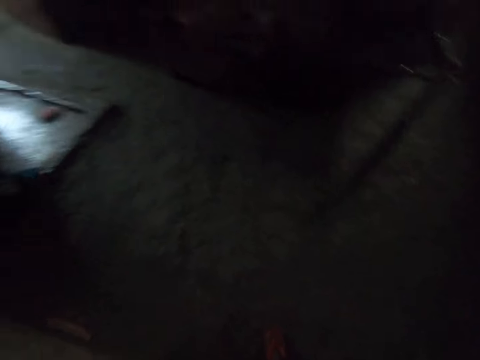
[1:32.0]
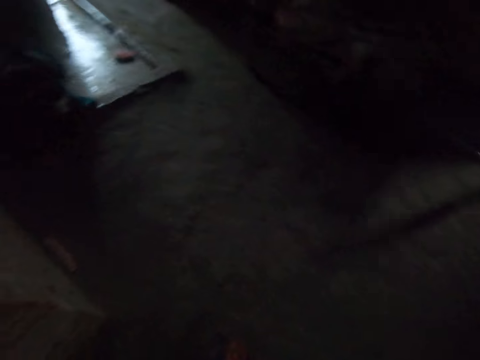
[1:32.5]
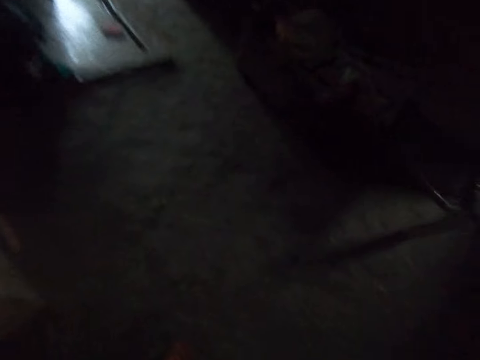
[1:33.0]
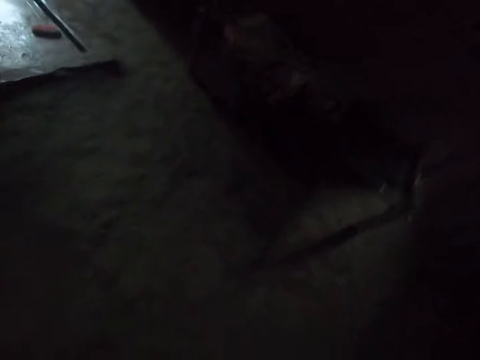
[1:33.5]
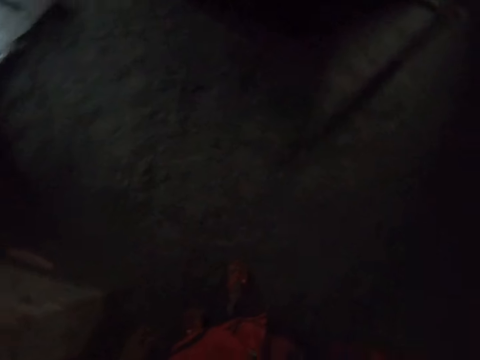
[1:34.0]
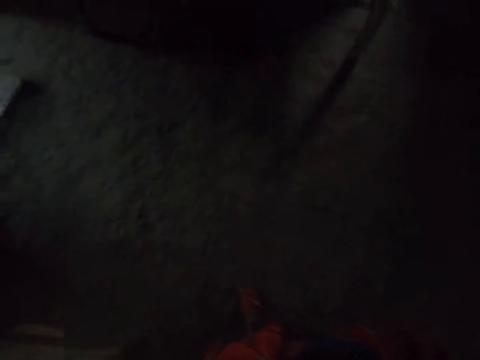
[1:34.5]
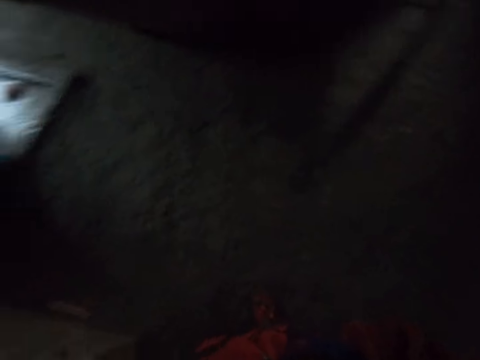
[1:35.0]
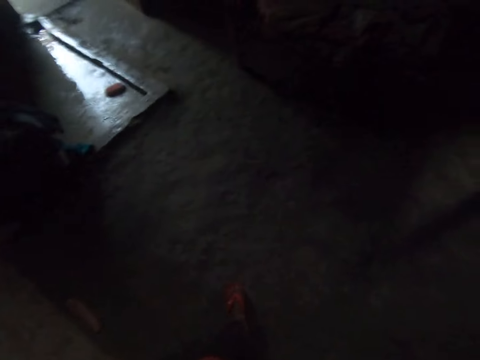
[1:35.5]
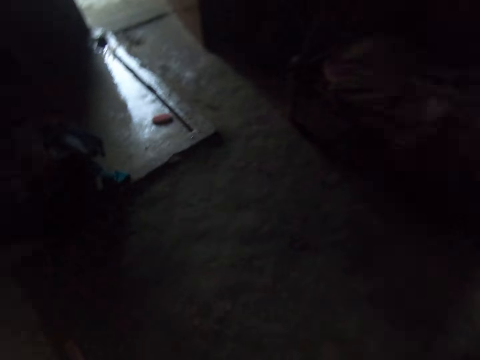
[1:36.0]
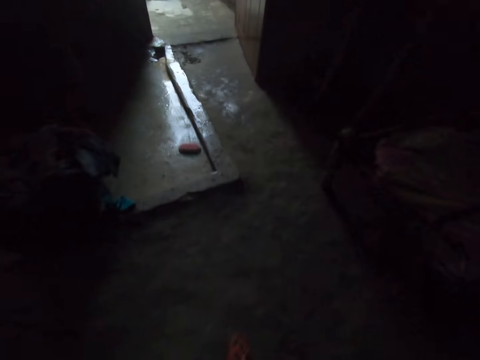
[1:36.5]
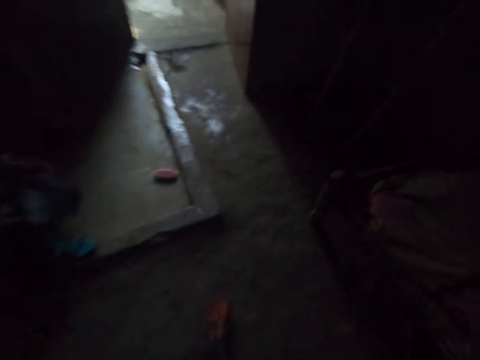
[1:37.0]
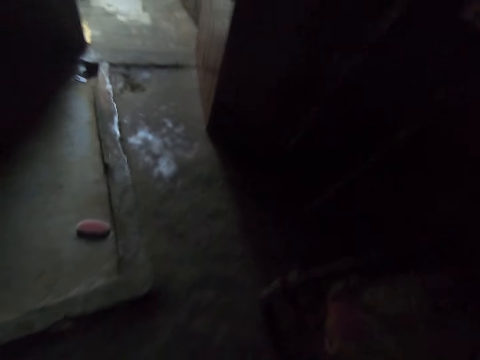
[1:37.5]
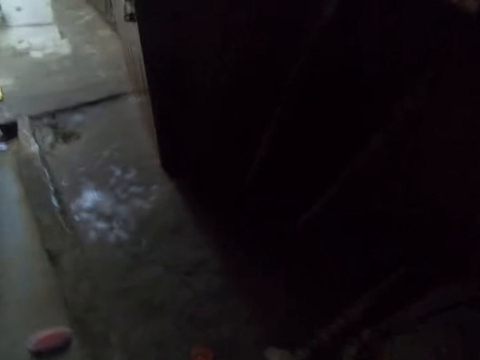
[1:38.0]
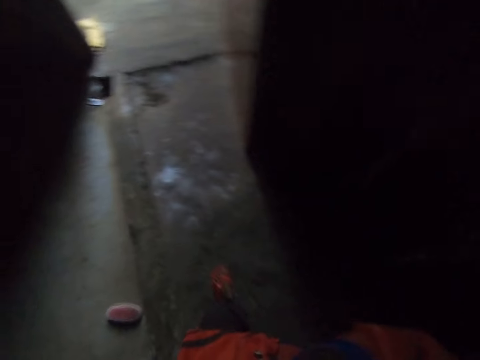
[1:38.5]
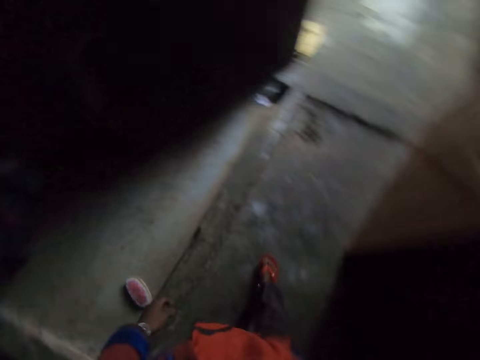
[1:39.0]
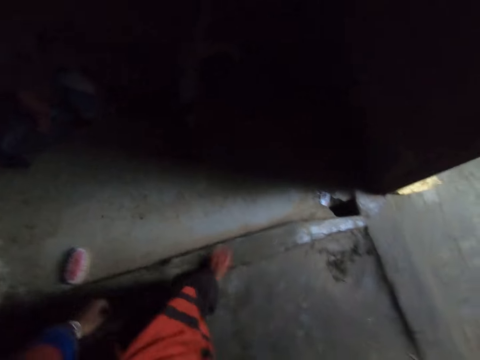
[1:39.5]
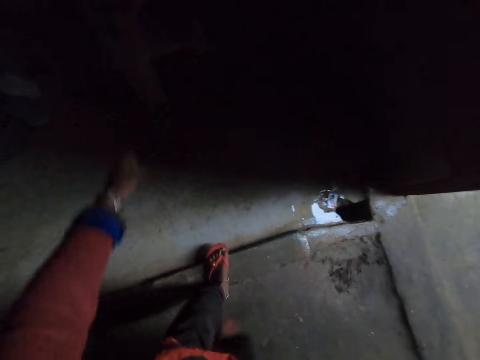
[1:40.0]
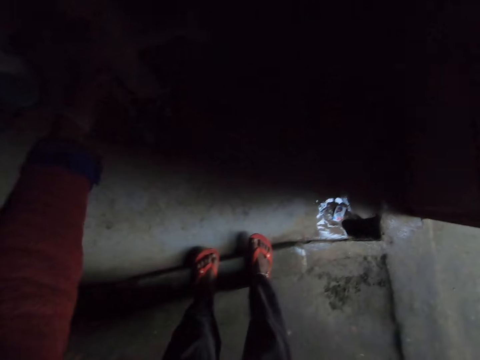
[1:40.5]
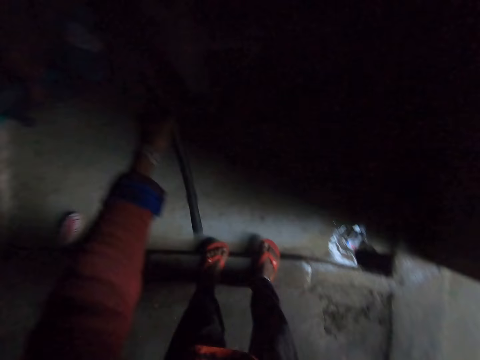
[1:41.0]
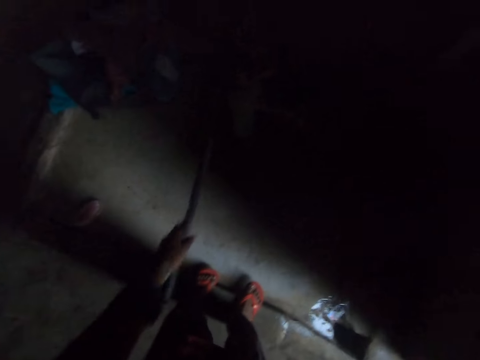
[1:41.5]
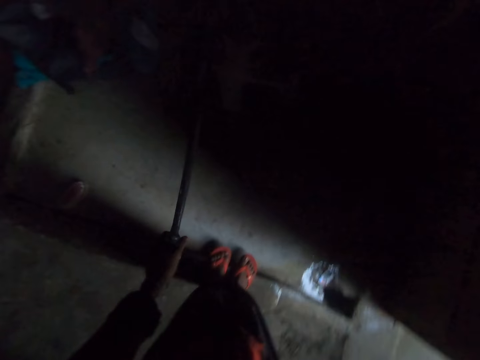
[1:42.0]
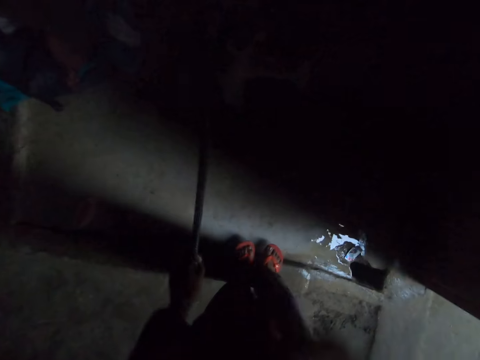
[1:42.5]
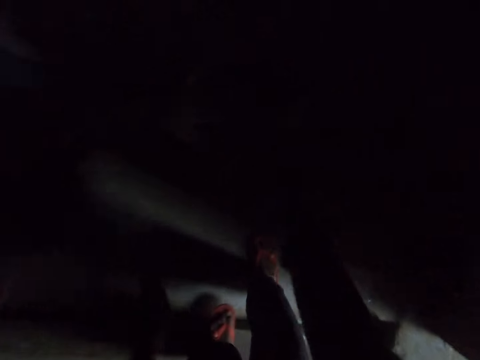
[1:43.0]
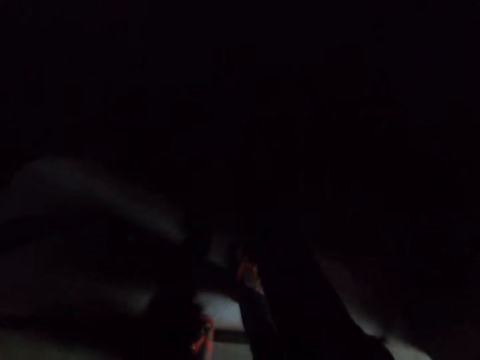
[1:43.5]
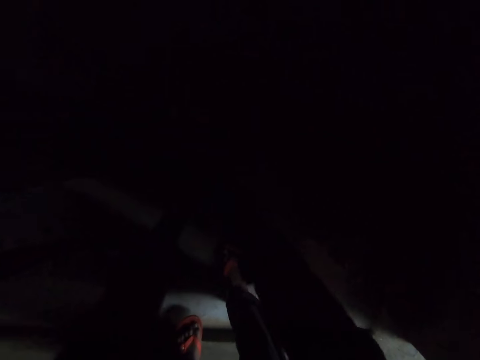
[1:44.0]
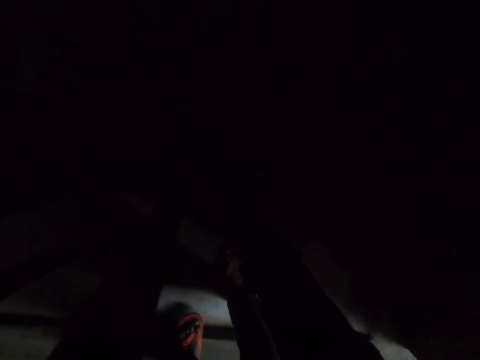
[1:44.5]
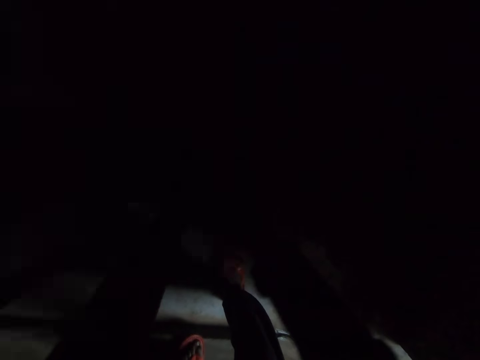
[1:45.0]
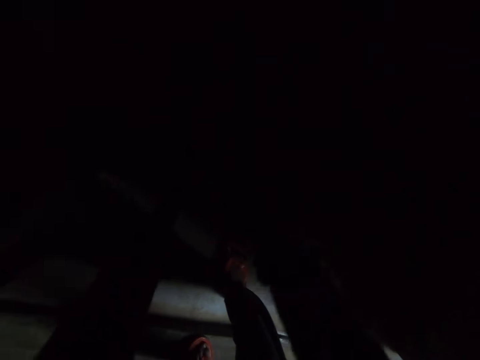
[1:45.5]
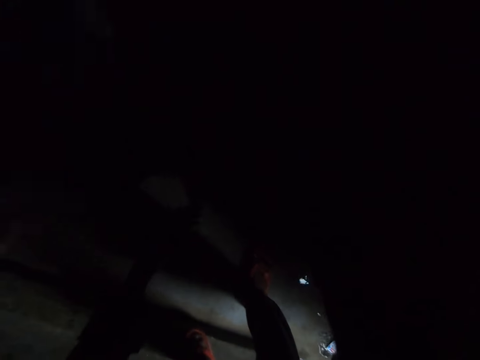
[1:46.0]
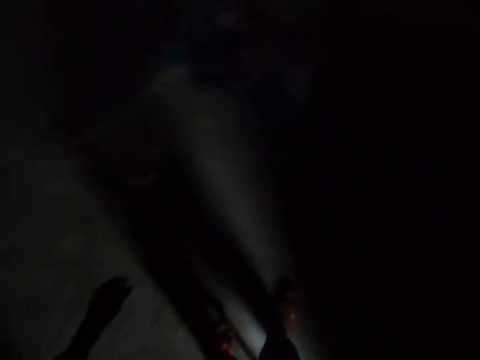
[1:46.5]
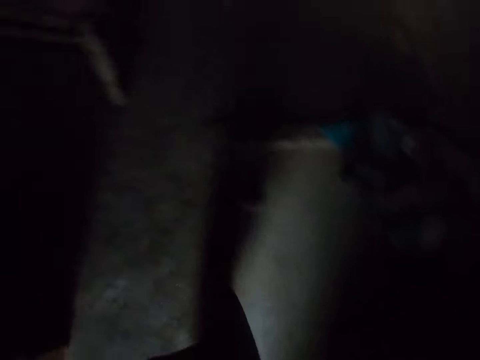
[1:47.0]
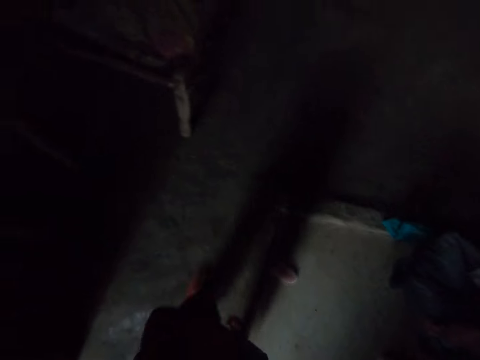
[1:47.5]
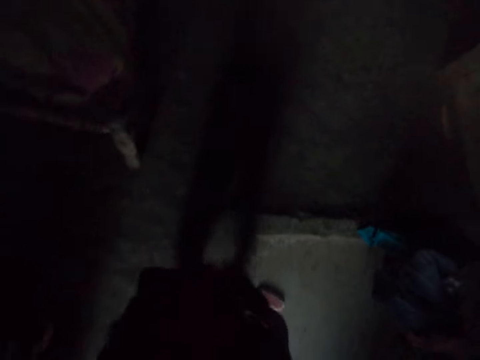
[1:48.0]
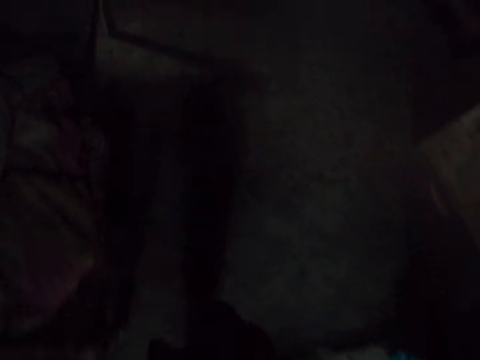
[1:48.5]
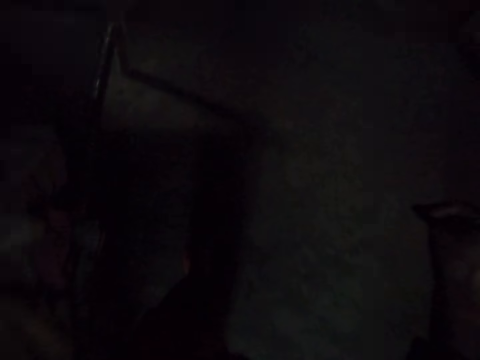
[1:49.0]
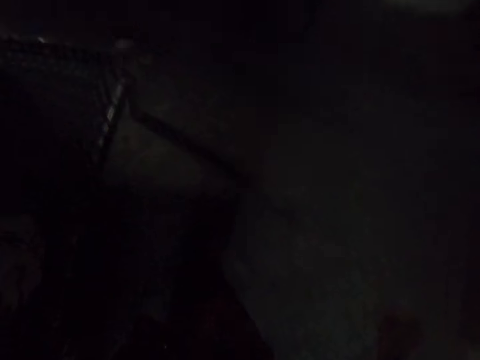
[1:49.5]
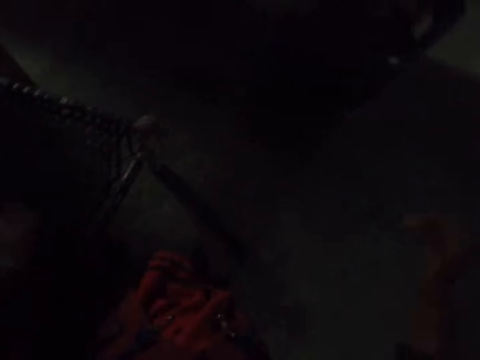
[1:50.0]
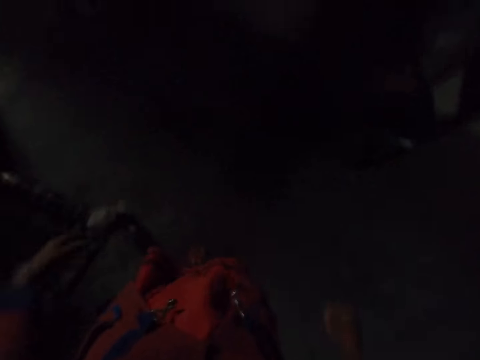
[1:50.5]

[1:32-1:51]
The camera wearer walks to the tap. They touch a metal. They turn on the tap. They wash the hands. They close the tap. They walk around.

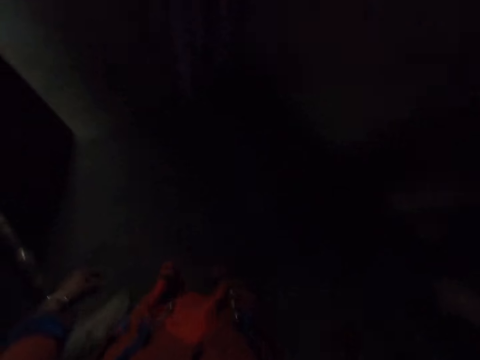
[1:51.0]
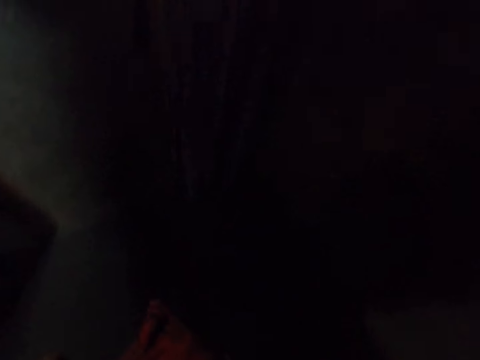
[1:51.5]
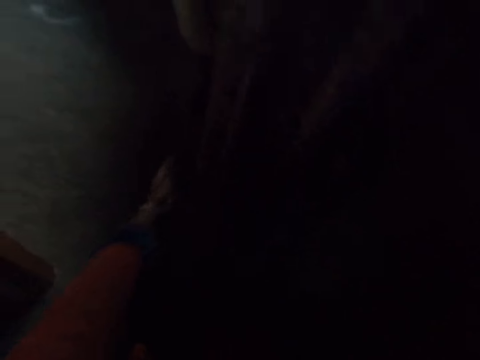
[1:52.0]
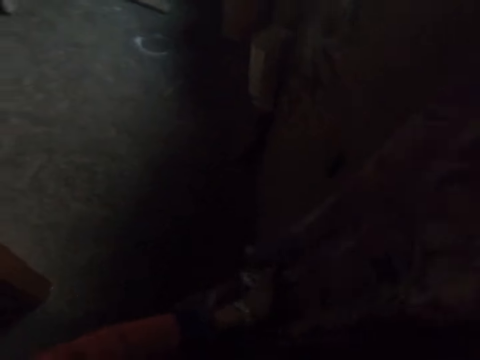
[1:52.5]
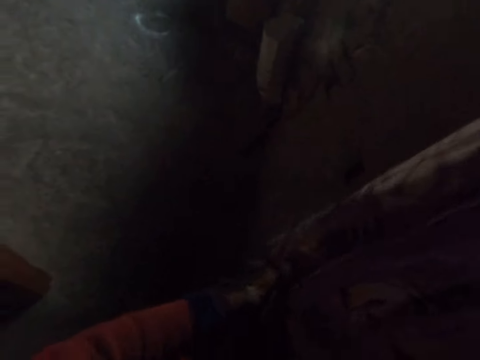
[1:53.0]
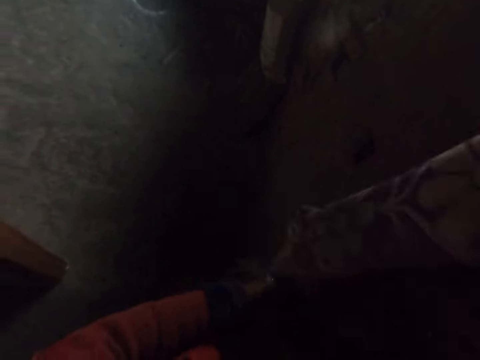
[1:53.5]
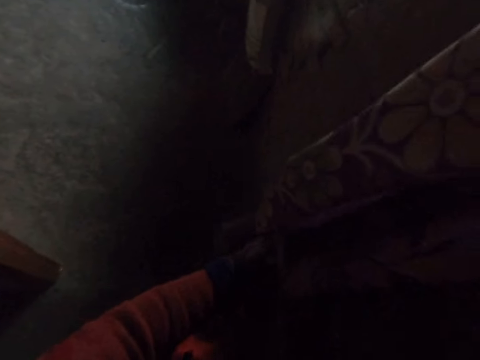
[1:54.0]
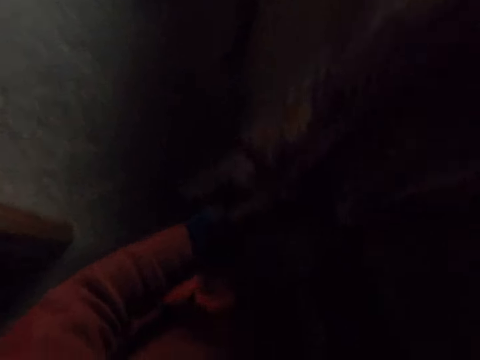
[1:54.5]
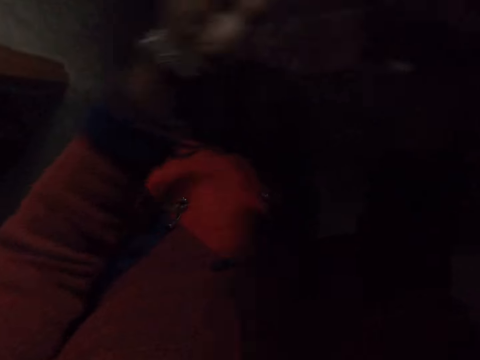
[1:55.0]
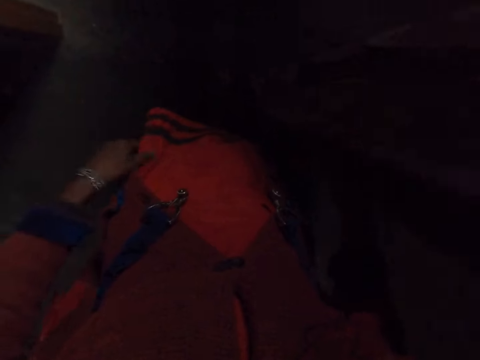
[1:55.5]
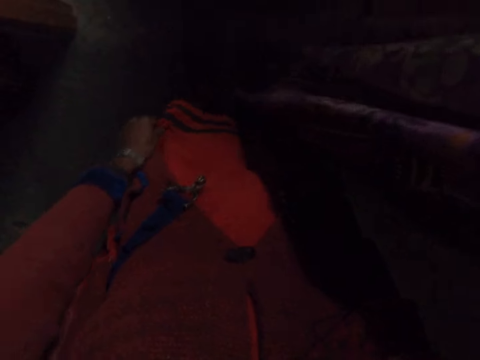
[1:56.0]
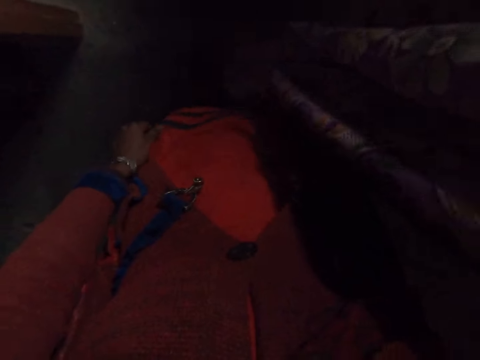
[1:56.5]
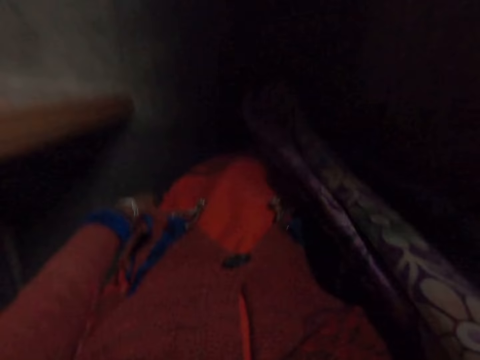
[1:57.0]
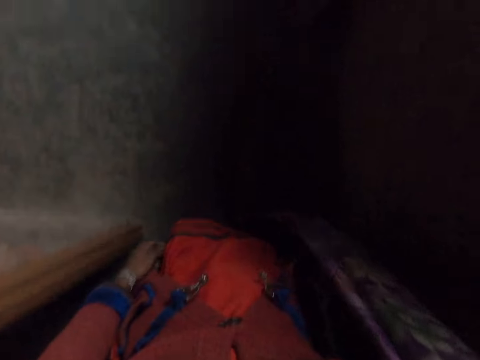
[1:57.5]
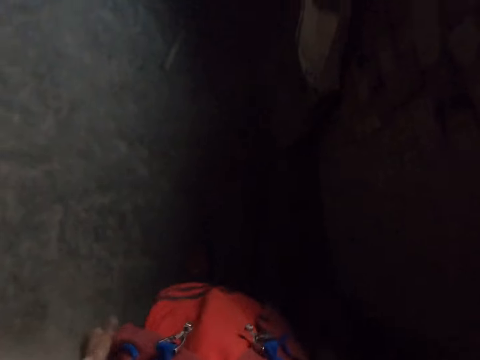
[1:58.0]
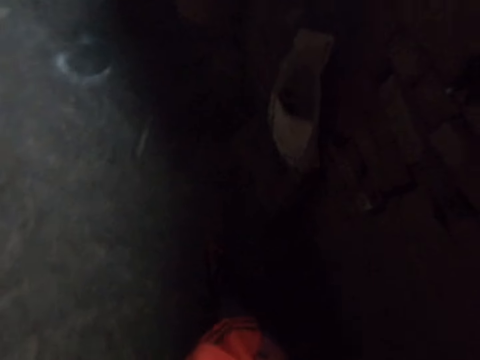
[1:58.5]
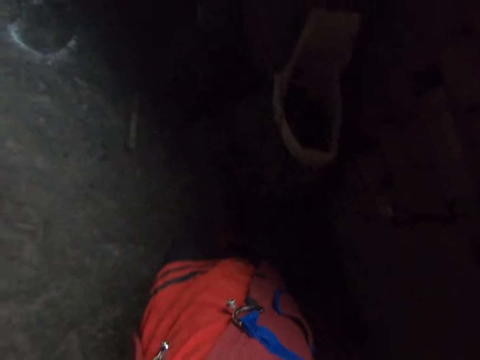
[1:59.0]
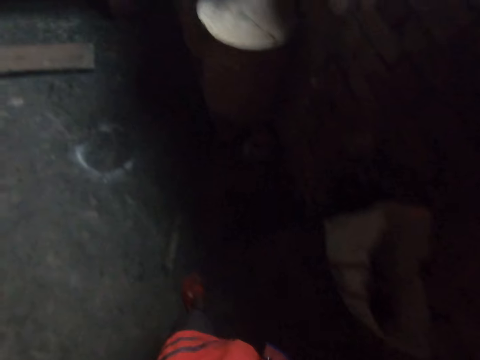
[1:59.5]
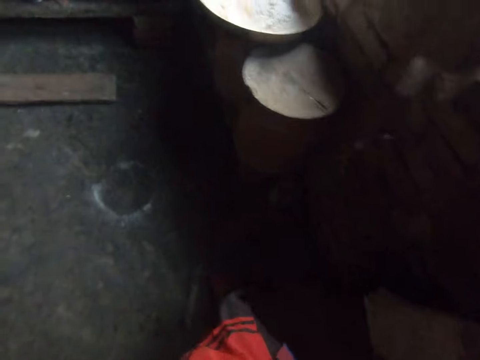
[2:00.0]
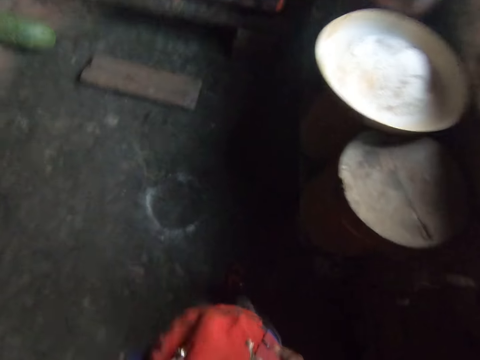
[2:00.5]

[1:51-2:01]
The camera wearer wipes the hands with a towel. They touch the cloth and walk around.
